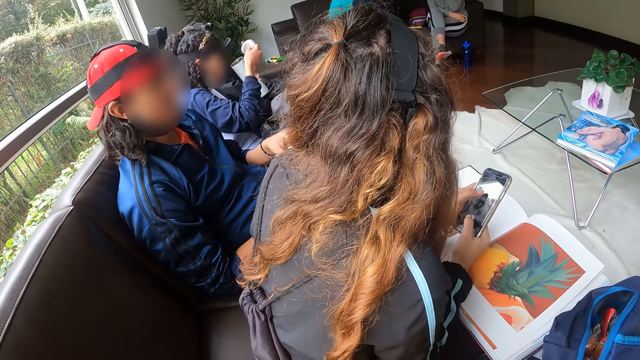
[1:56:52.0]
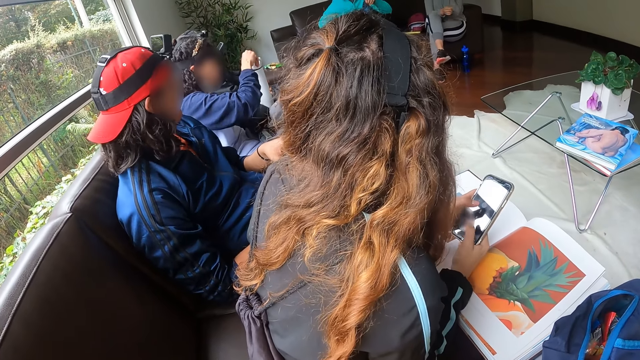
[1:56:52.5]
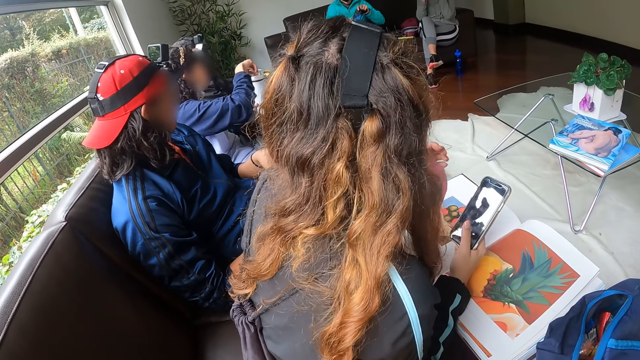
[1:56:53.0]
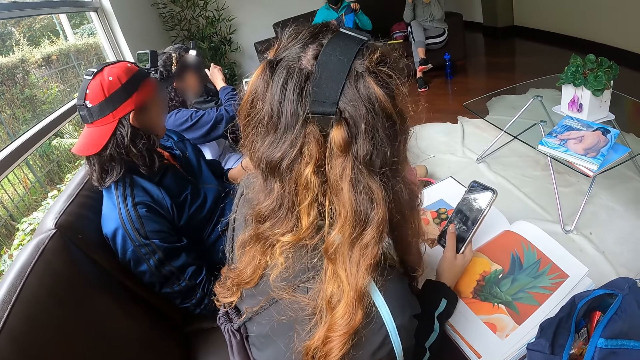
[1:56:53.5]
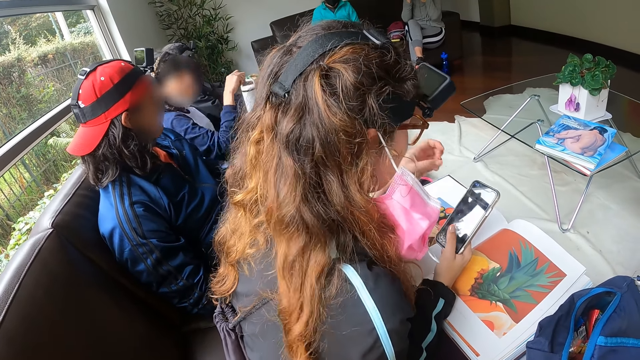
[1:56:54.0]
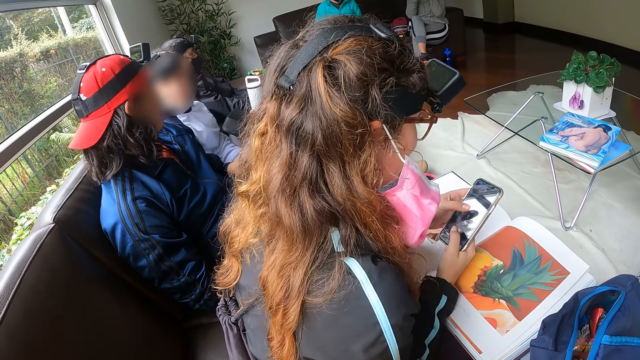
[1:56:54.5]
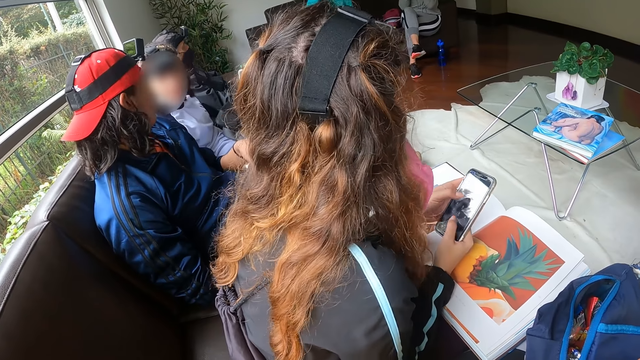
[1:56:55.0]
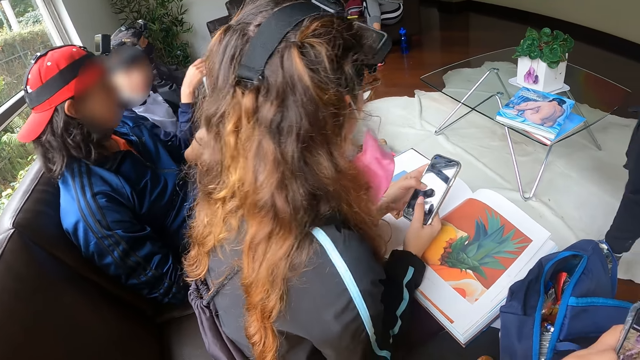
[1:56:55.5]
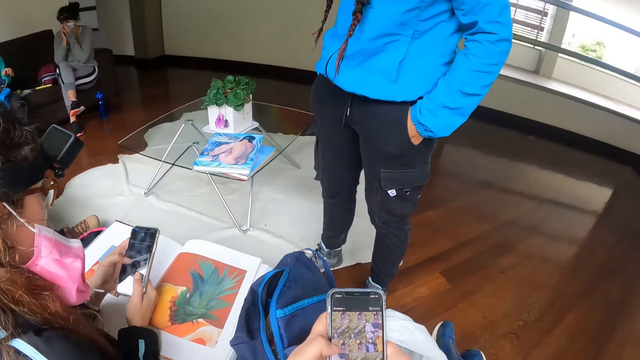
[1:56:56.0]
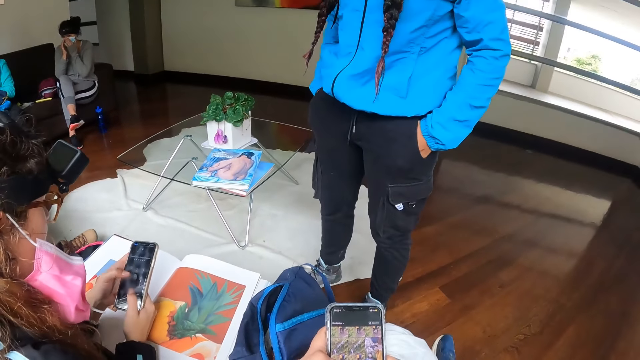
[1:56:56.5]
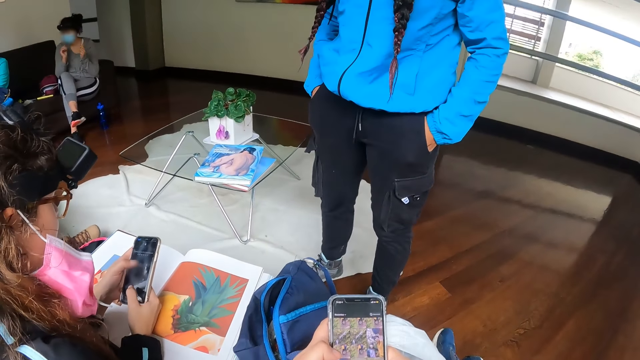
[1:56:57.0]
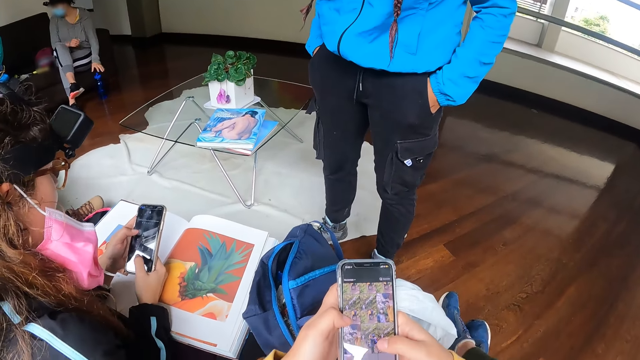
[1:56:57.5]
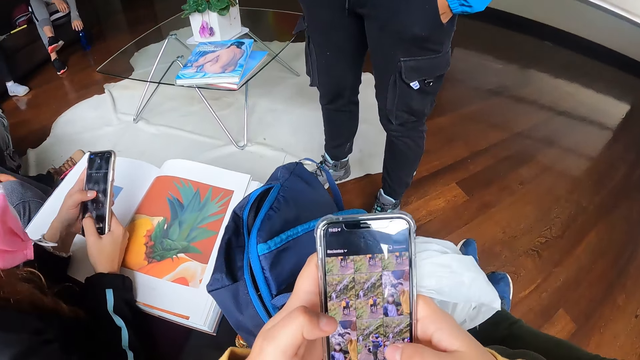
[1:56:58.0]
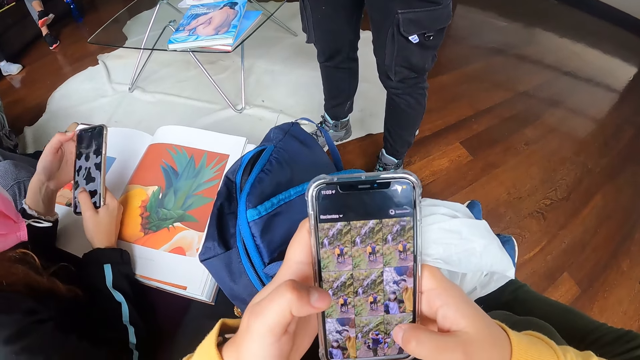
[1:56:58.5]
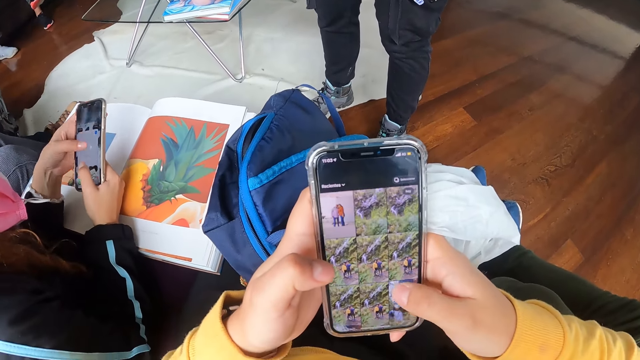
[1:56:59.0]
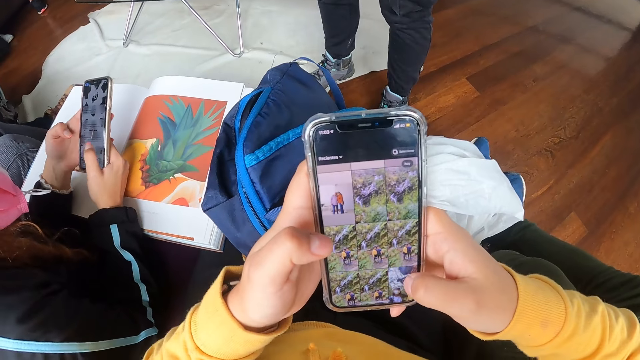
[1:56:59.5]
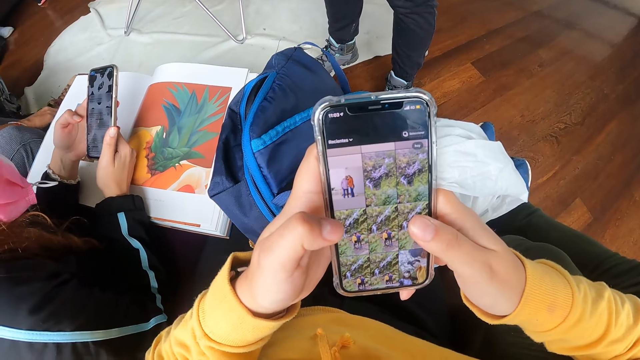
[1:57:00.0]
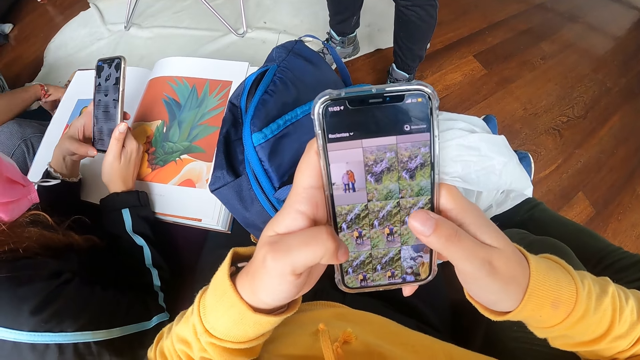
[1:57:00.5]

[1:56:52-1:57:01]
A woman covers a flask in her left hand with a flask cover in her right hand. Another woman touches her face with her left hand in the apartment. The first woman touches her face with her right hand in the apartment. The other woman operates the phone with both hands in the apartment.

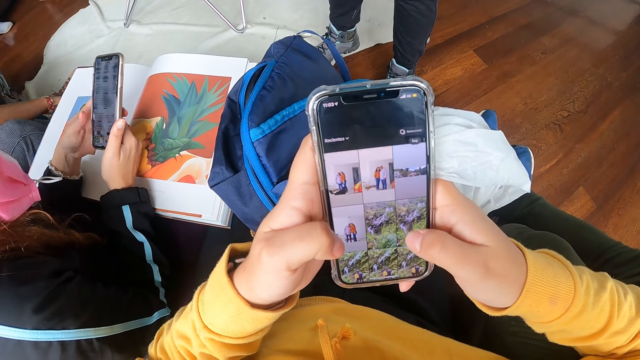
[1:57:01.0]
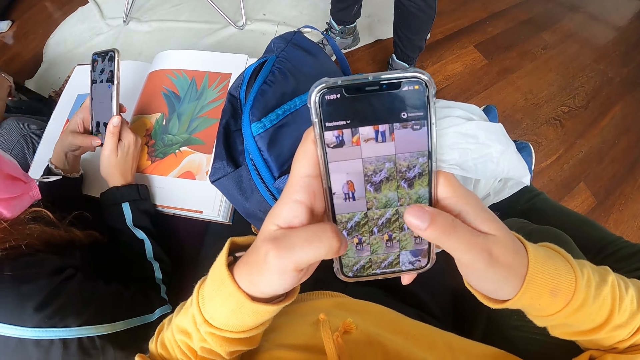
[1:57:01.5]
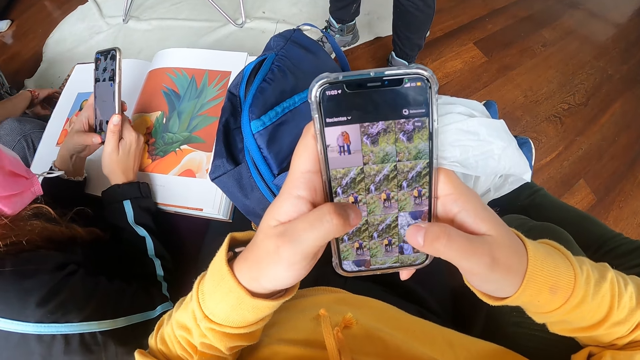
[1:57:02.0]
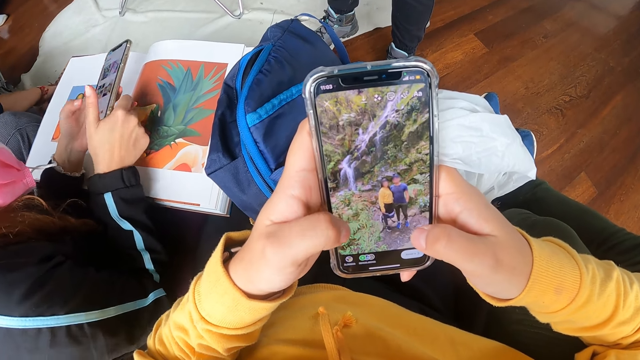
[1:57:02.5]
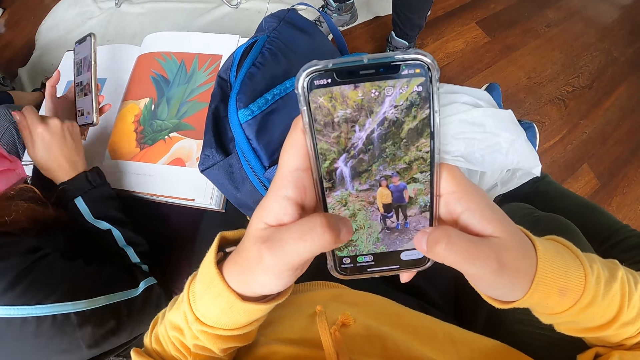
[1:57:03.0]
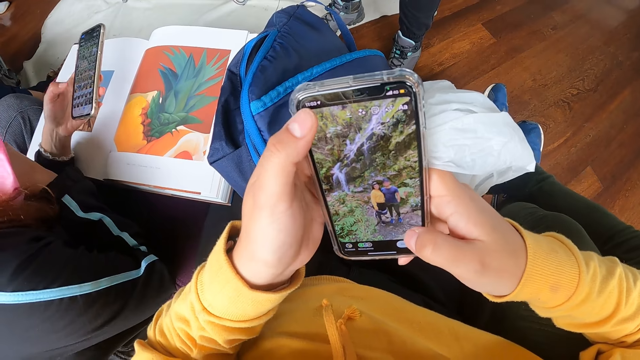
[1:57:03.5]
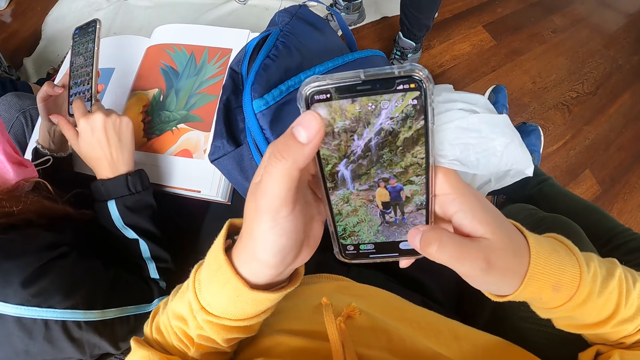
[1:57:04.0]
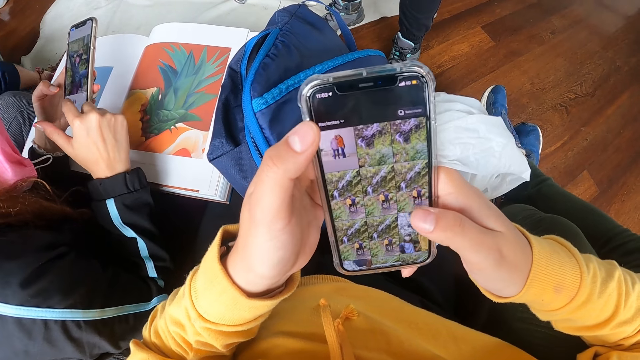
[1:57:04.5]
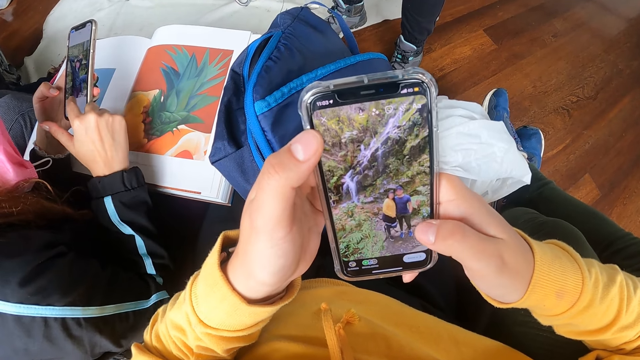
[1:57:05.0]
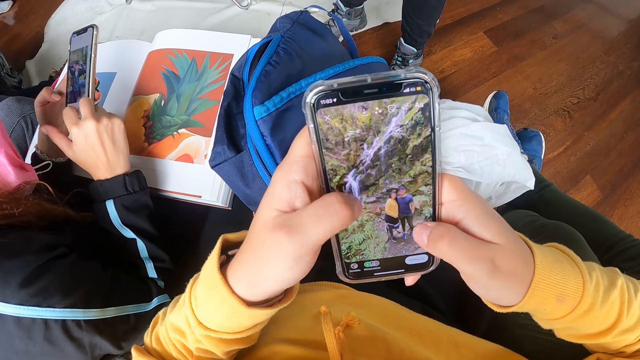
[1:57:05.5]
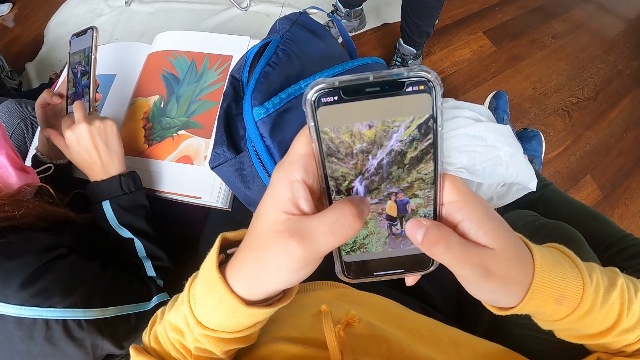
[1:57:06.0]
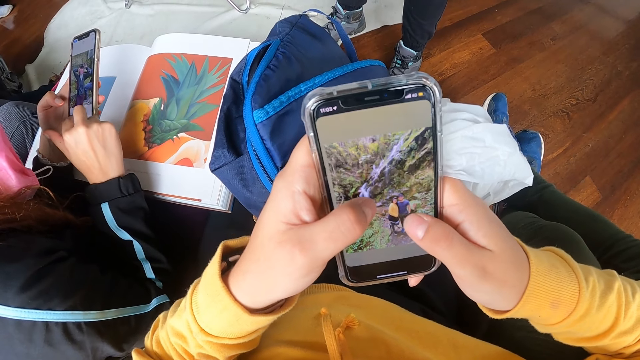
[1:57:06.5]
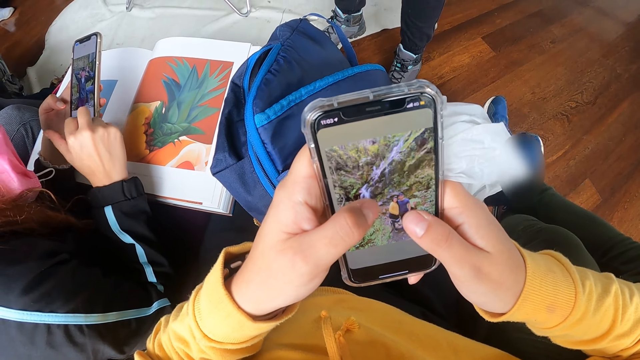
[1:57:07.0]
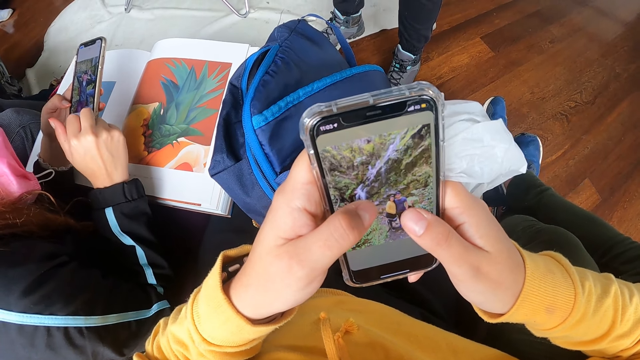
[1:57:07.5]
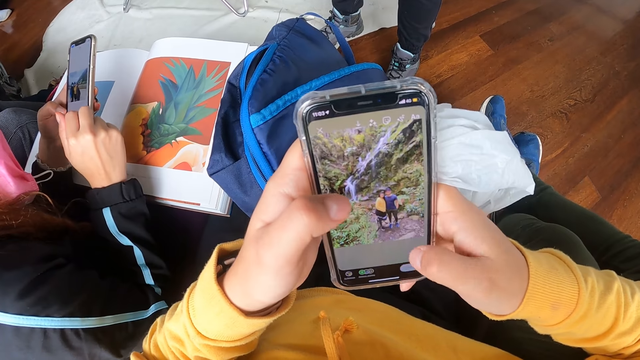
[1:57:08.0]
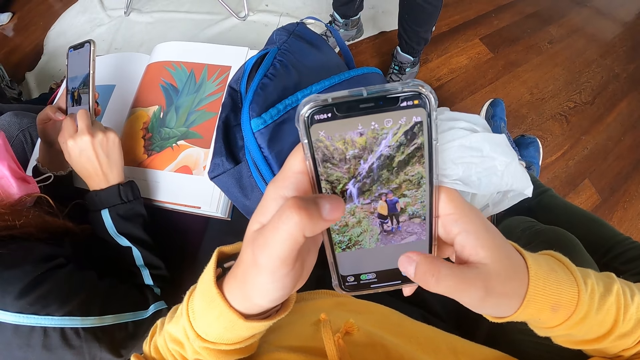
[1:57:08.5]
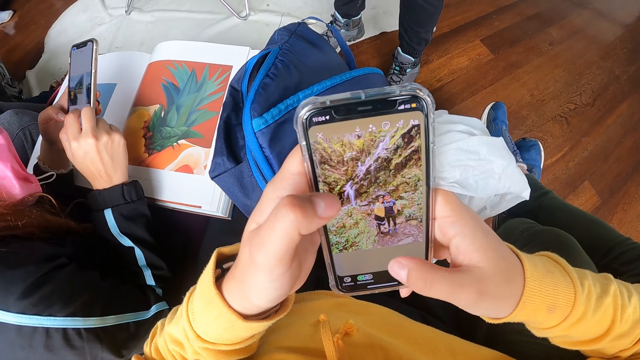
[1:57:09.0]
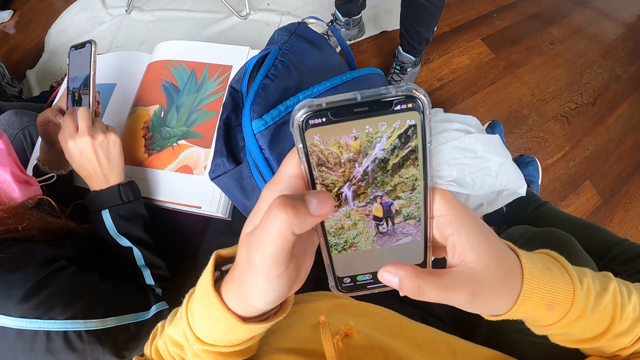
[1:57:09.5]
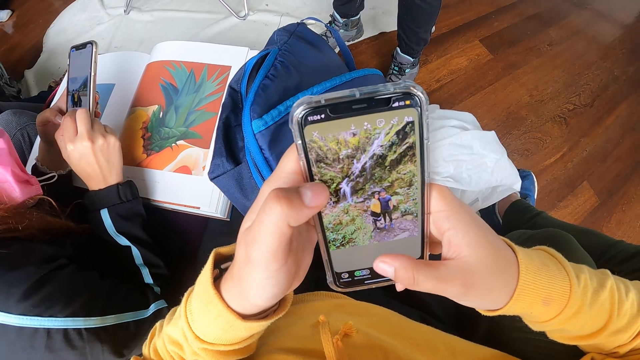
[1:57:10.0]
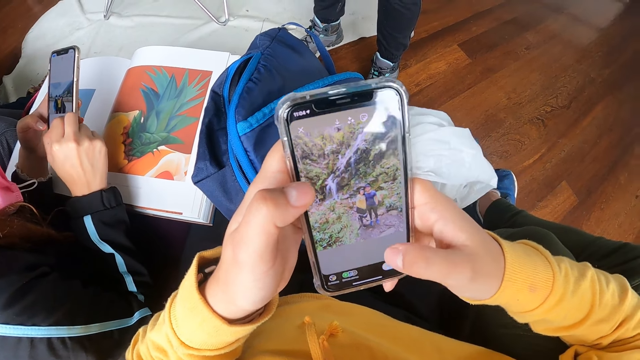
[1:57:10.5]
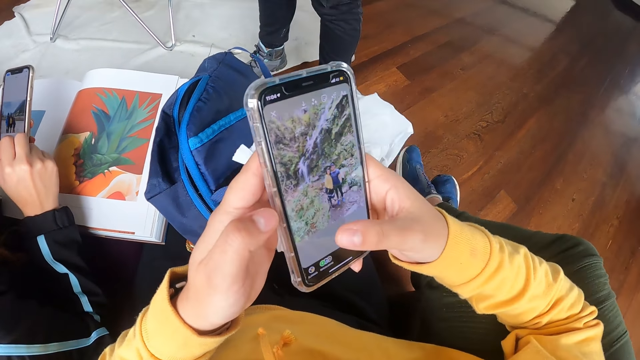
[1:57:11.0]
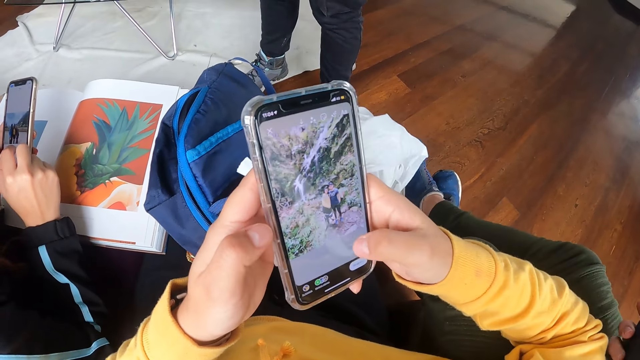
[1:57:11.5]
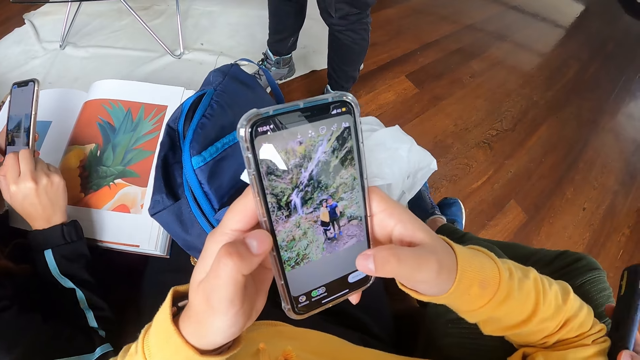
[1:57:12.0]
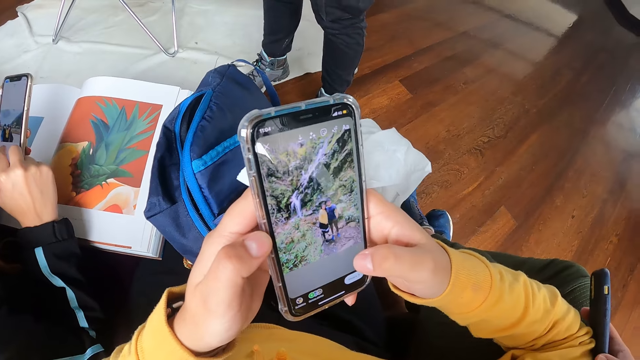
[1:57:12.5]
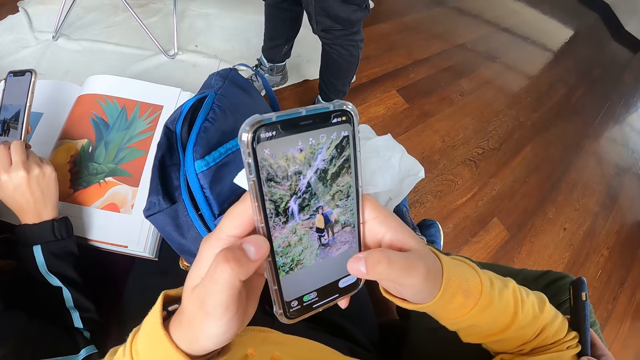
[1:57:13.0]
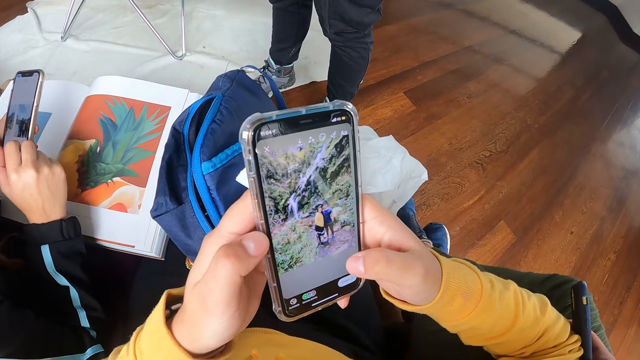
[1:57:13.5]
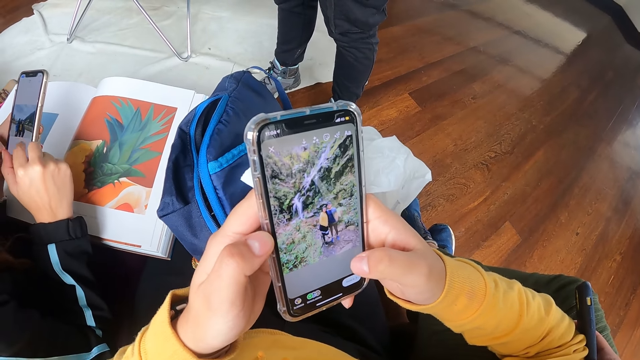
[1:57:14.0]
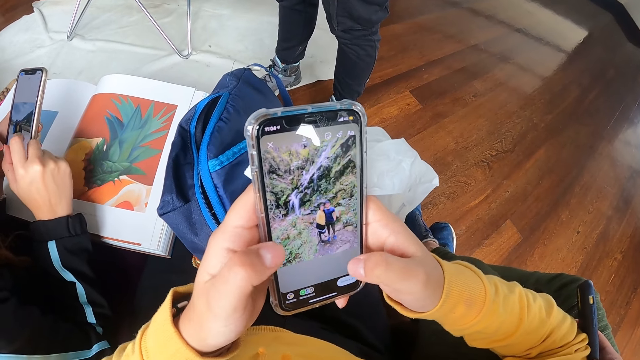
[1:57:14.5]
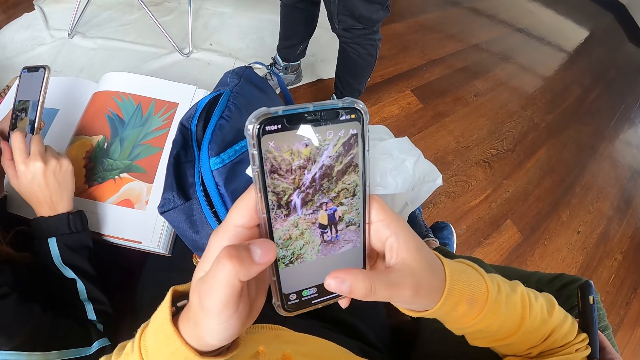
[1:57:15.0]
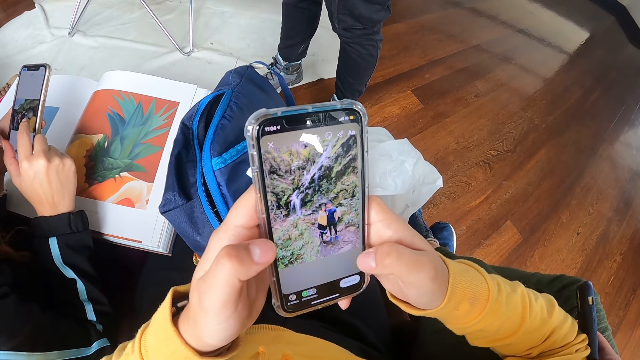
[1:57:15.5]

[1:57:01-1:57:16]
The woman touches her face with her right hand in the apartment. The woman operates the phone with both hands in the apartment.
